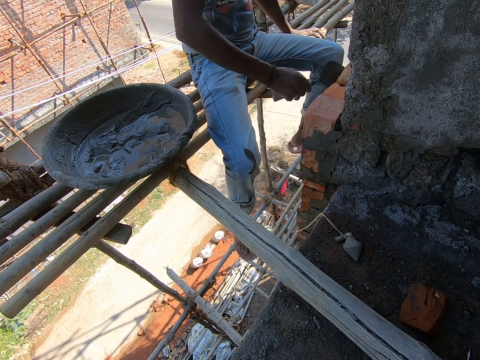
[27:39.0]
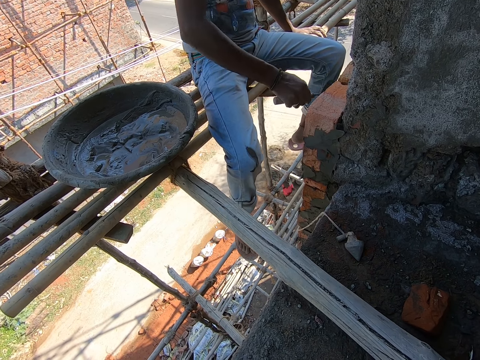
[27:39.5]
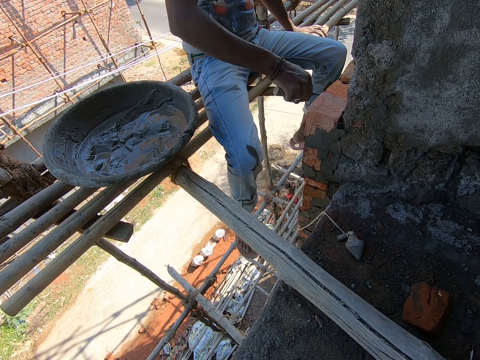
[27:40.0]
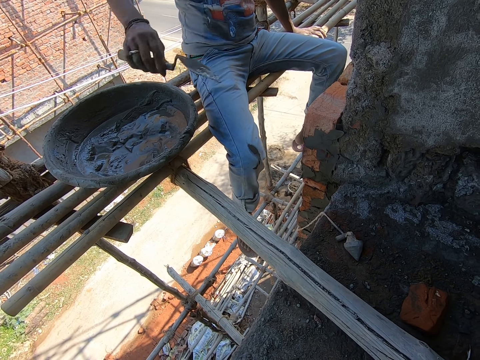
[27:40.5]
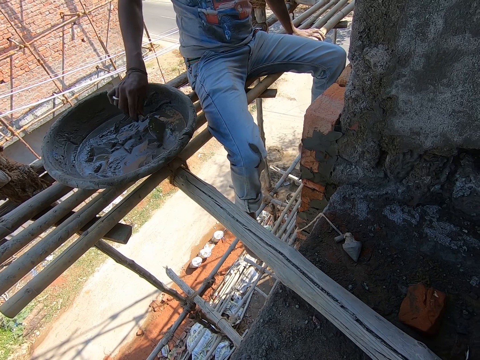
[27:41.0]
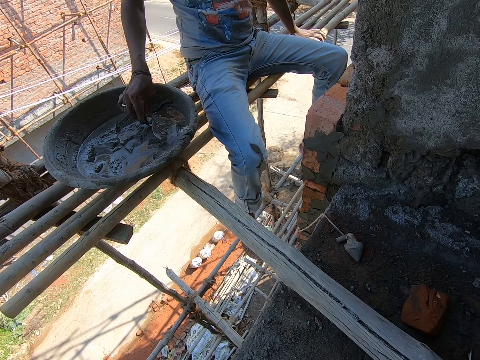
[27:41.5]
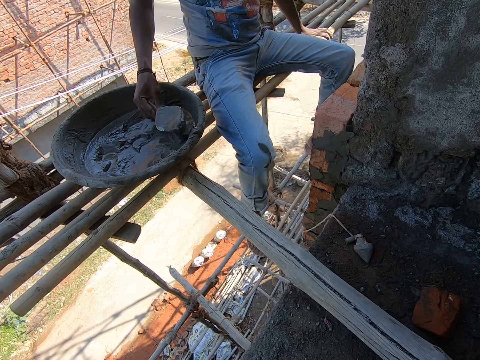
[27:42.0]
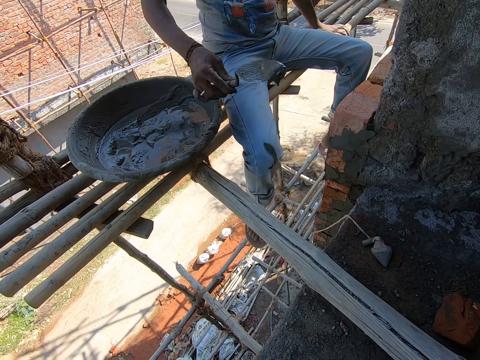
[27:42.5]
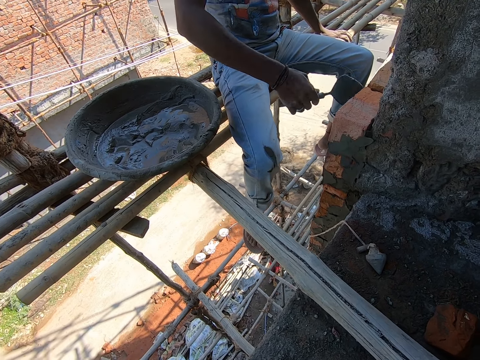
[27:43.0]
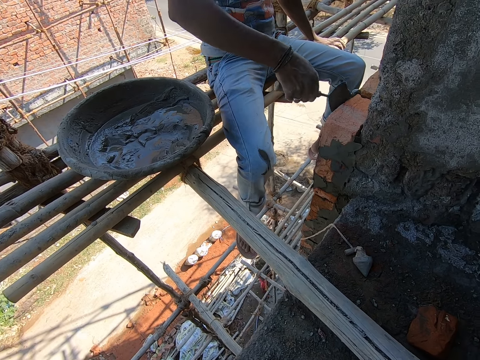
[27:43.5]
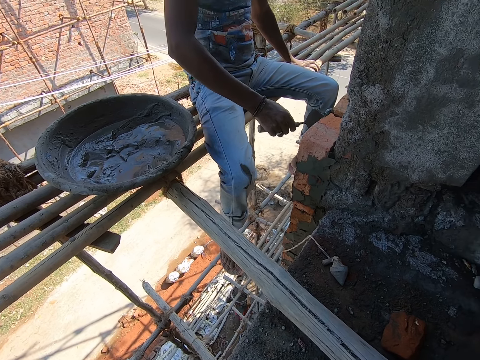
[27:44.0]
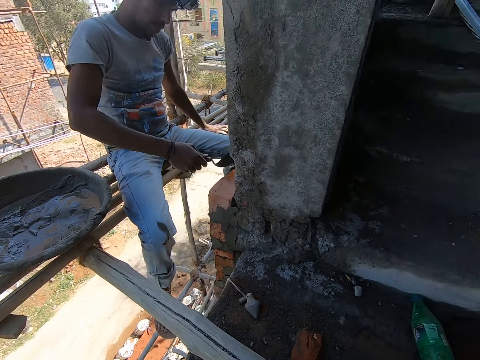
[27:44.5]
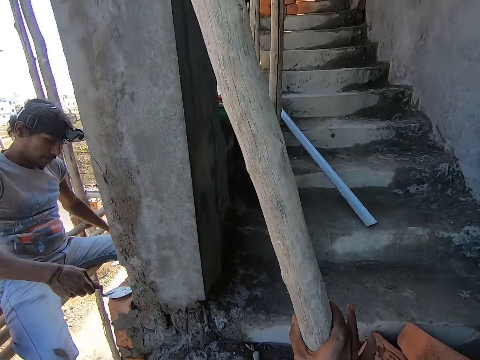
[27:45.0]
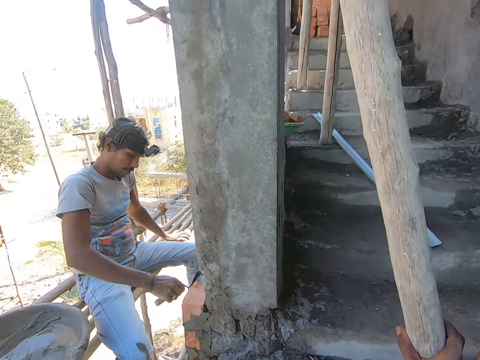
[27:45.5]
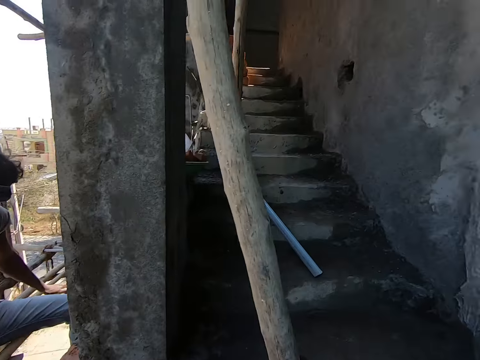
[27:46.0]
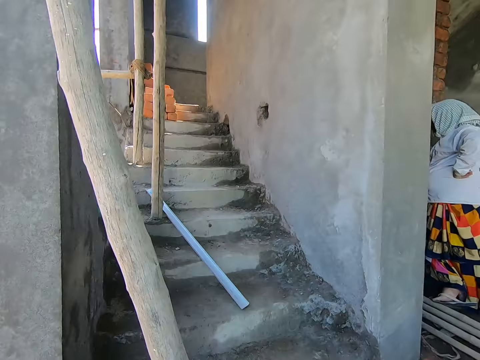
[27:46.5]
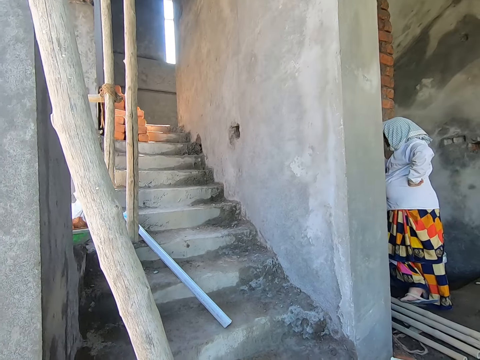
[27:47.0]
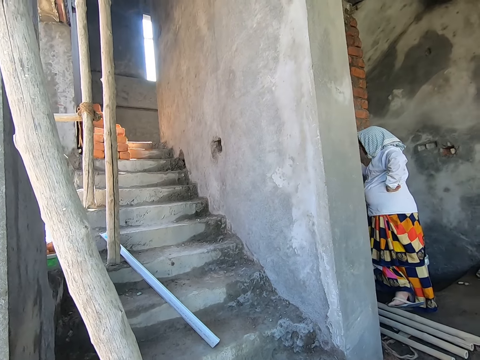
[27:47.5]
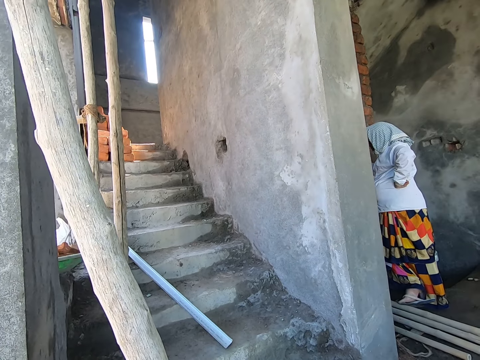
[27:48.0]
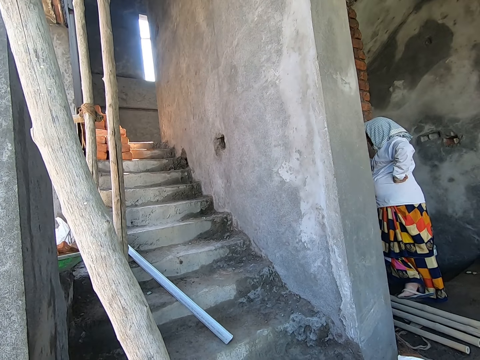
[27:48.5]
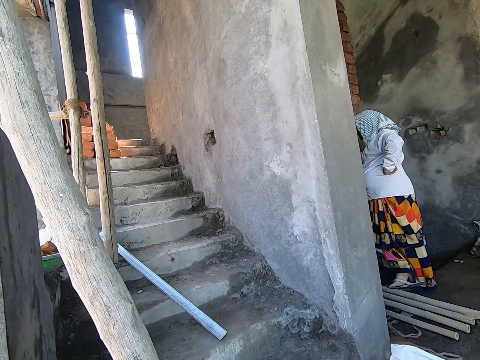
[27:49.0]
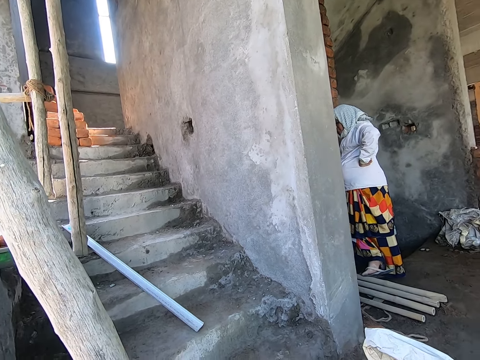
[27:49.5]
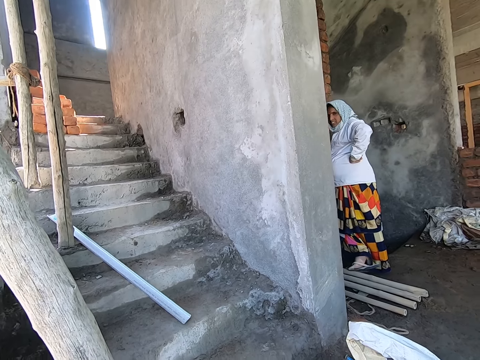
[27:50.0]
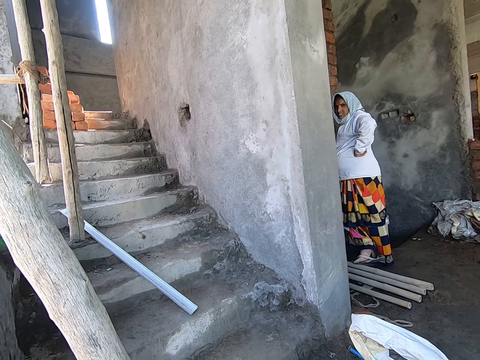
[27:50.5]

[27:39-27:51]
A man scoops cement from the bowl on the plank with the trowel in his right hand. The man applies cement on the brick with the trowel in his right hand. The camera wearer holds the plank with his right hand. He turns around the constructed house. A woman places her left hand on her waist.

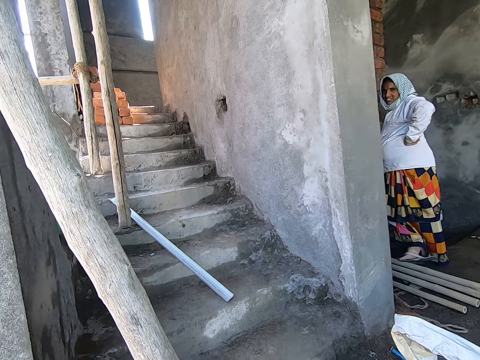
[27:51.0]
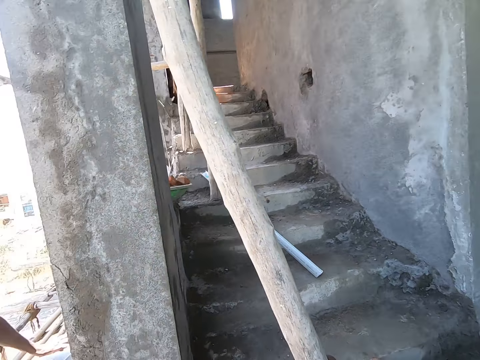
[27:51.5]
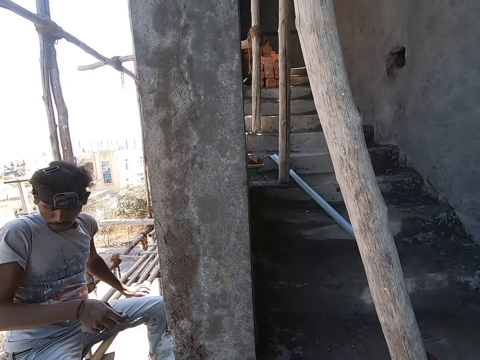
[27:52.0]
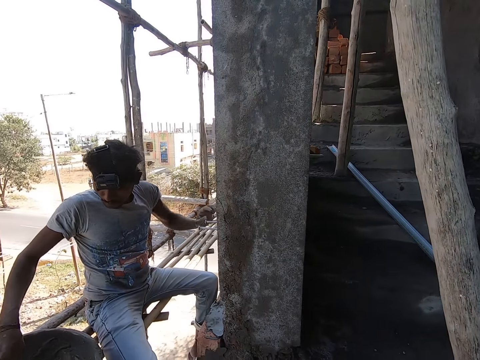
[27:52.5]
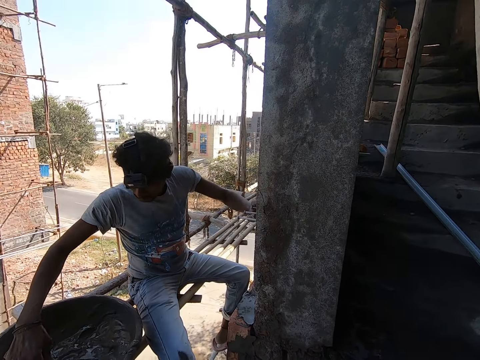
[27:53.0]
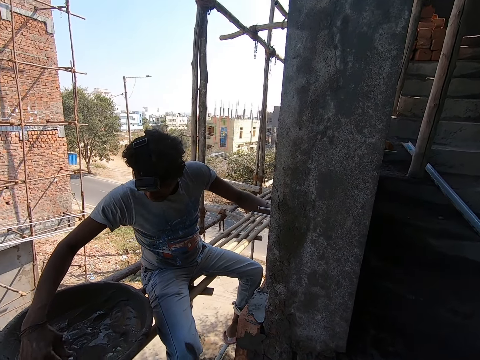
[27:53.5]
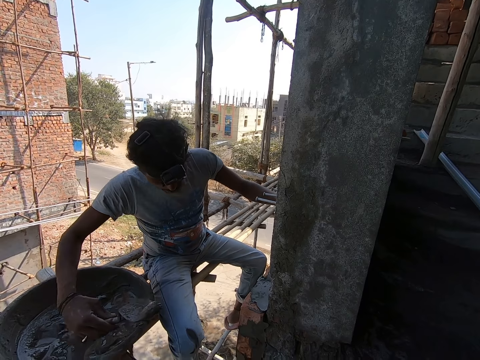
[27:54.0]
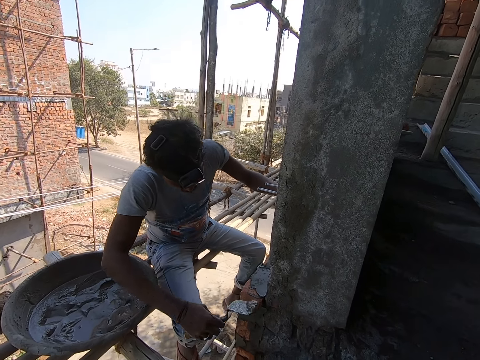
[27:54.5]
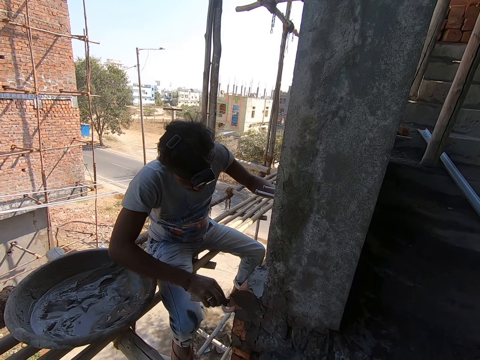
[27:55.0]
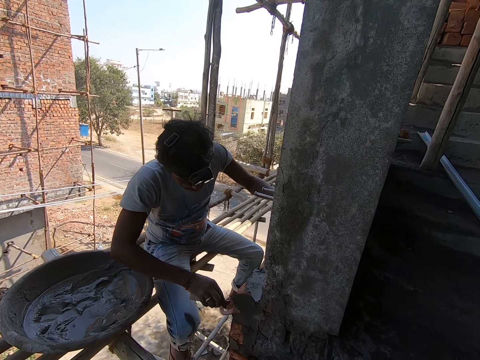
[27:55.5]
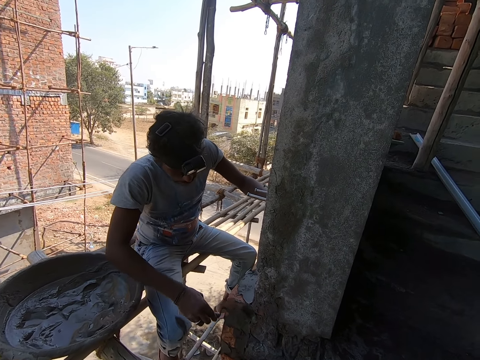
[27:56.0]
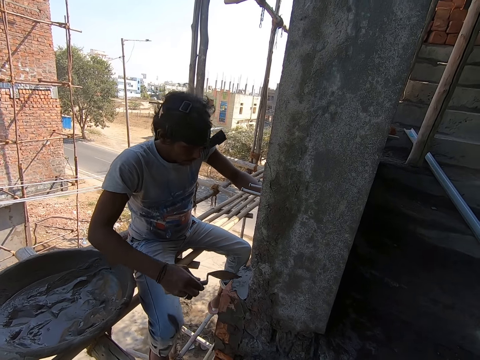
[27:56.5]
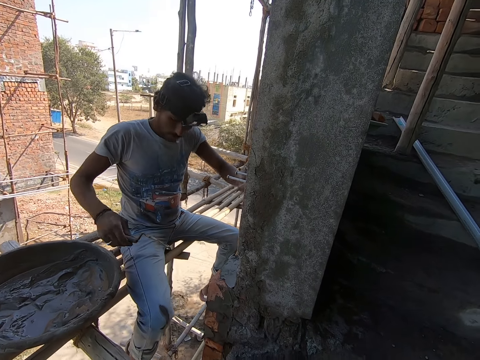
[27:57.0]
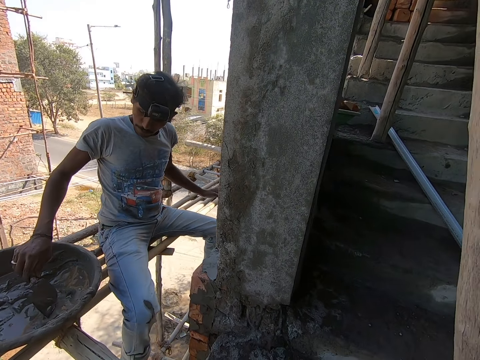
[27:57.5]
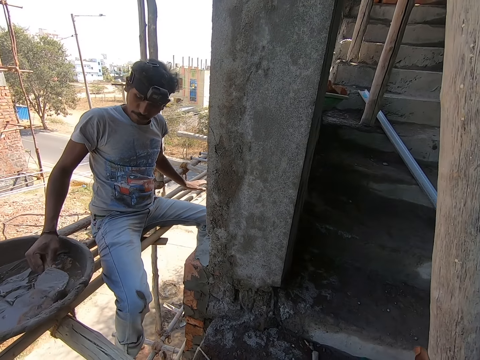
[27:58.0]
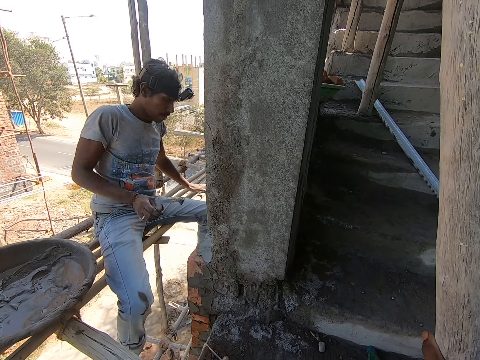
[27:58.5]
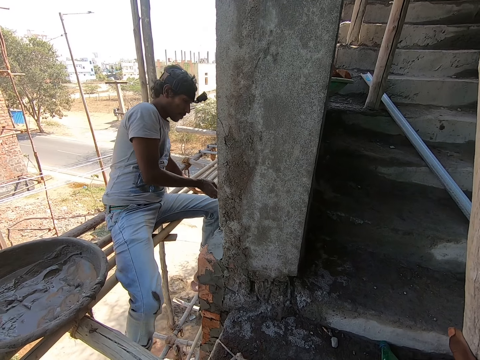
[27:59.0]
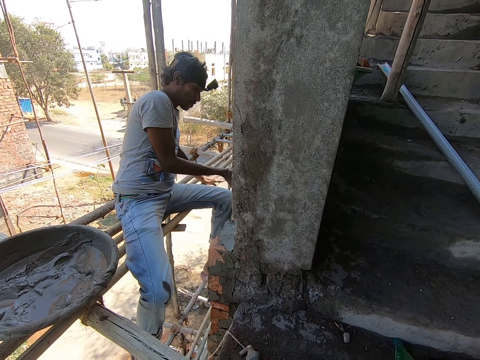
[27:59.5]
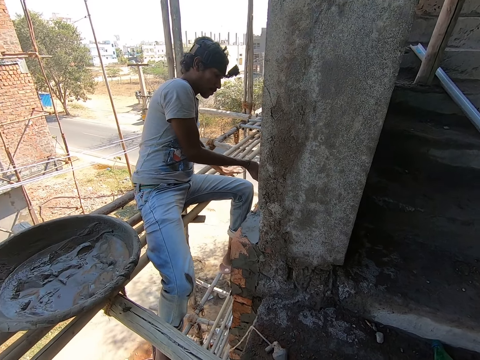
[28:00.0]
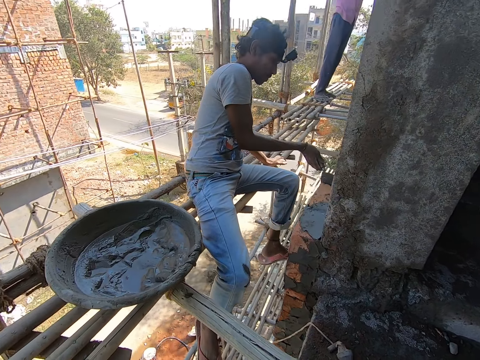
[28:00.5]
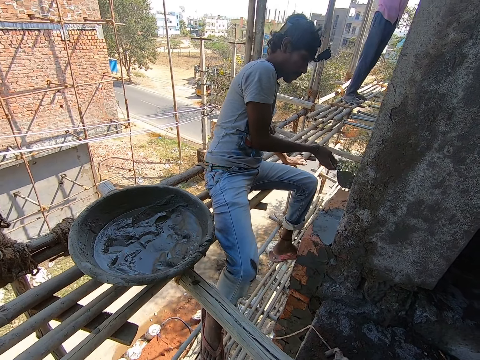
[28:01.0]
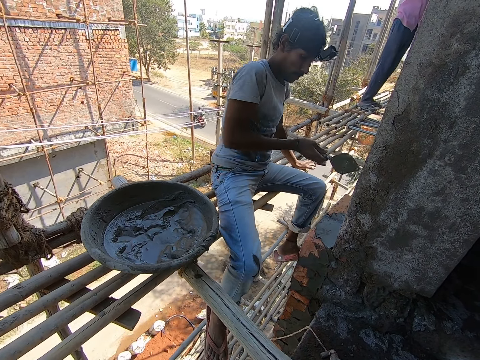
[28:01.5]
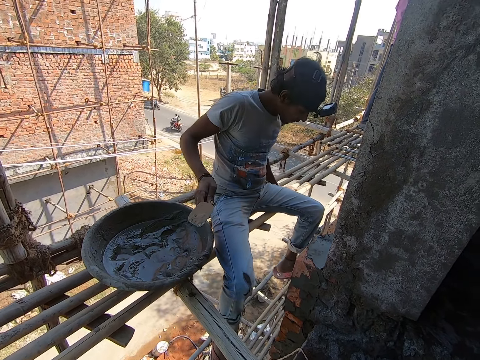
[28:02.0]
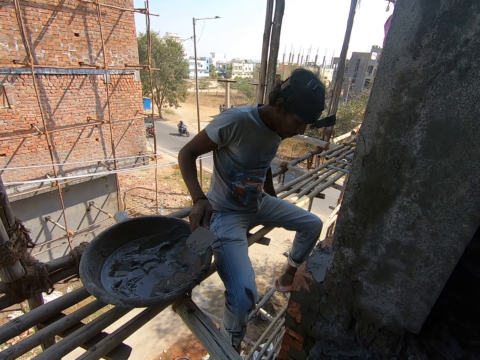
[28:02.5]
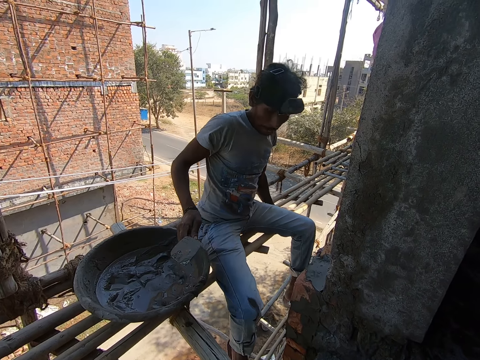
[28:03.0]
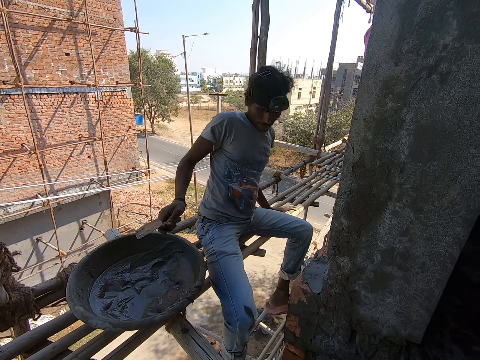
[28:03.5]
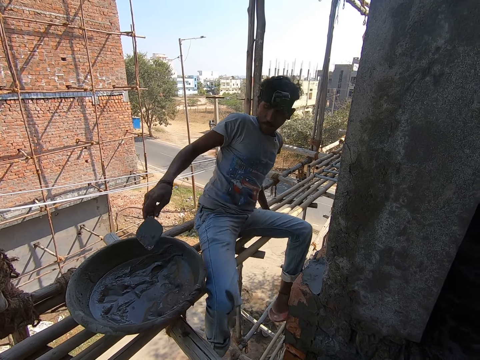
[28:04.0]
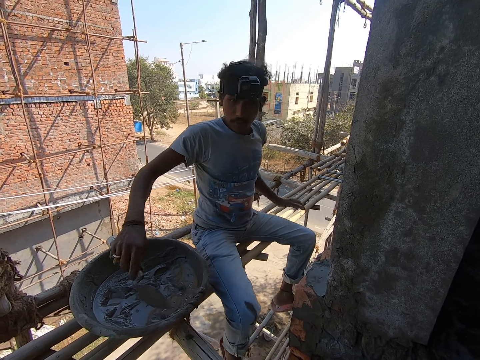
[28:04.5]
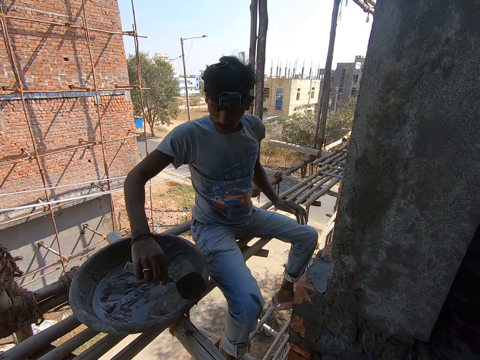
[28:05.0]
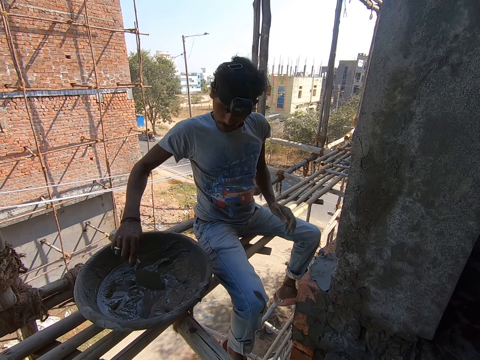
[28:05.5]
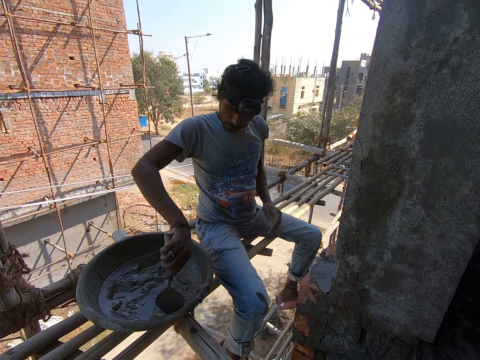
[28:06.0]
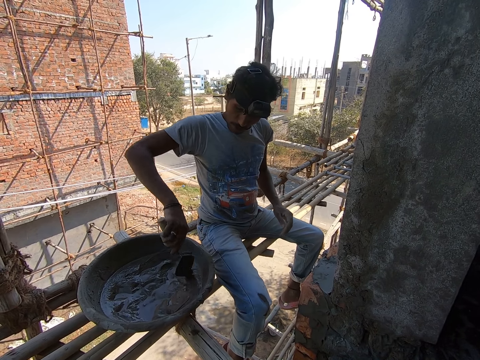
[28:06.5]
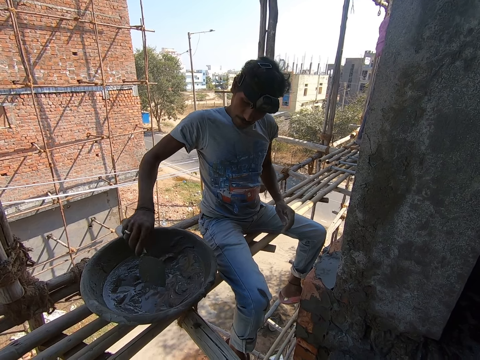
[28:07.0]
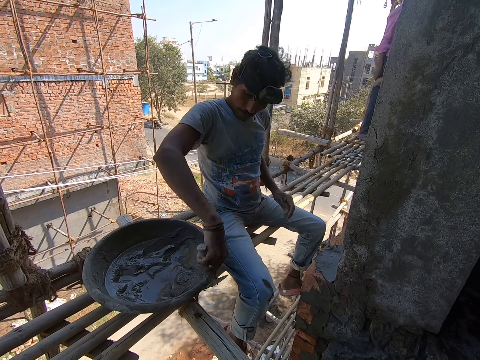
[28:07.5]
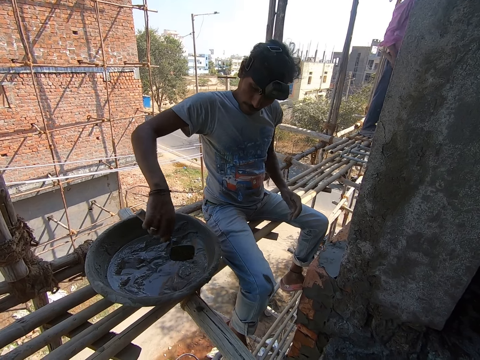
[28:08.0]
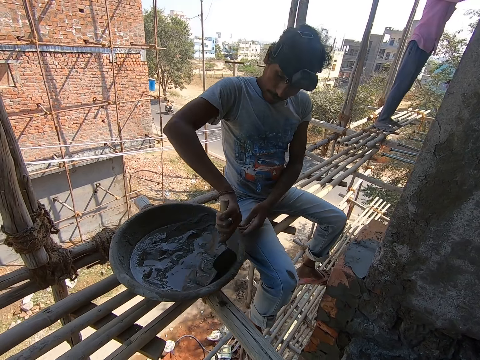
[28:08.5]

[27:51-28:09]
A man scoops cement from the bowl or basin on the plank with the trowel in his right hand. The man applies cement on the brick with the trowel in his right hand. The man scoops cement from the bowl on the plank with the trowel in his right hand. The man applies cement on the brick with the trowel in his right hand. The camera wearer converses with the man. The man scoops concrete from the basin. The man scrapes cement from the side of the bowl on the plank with the trowel in his right hand.
